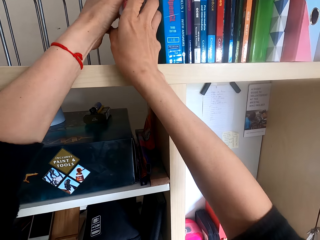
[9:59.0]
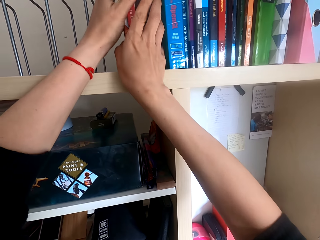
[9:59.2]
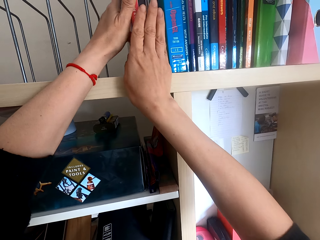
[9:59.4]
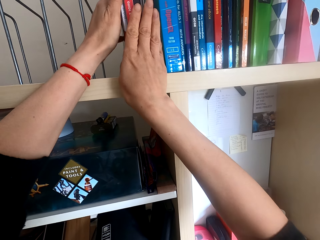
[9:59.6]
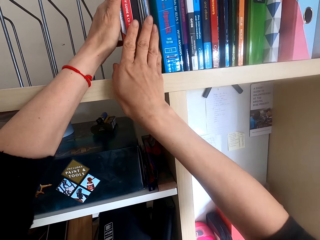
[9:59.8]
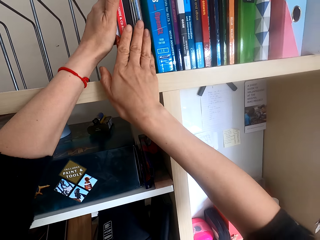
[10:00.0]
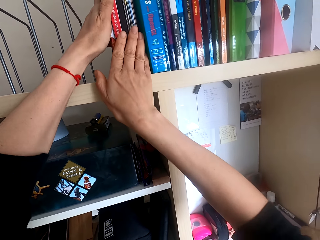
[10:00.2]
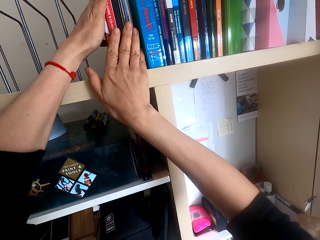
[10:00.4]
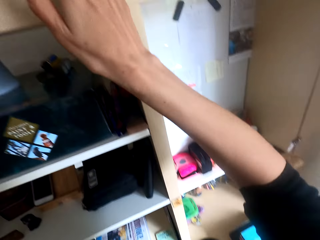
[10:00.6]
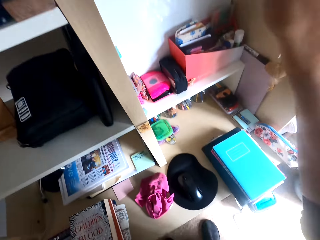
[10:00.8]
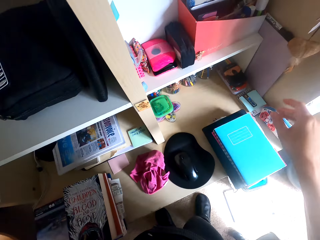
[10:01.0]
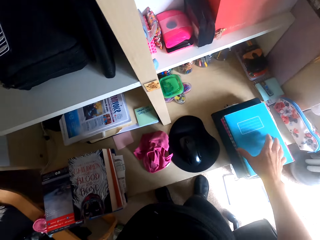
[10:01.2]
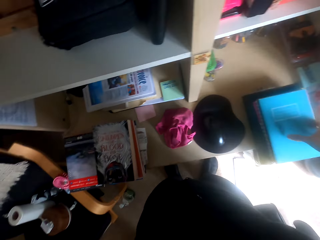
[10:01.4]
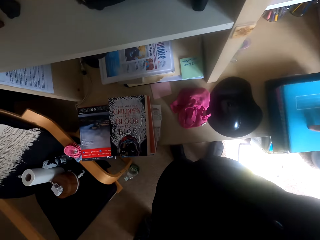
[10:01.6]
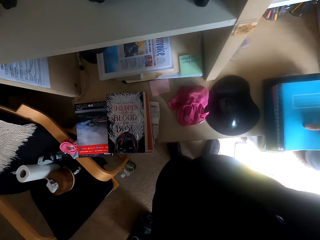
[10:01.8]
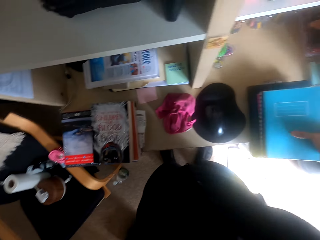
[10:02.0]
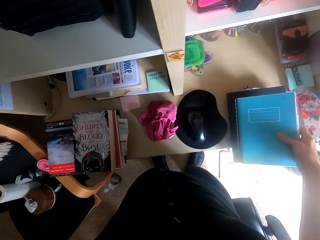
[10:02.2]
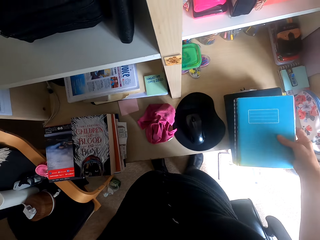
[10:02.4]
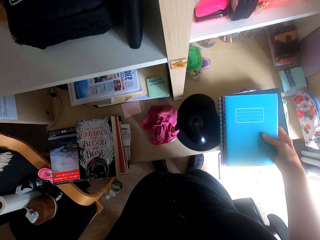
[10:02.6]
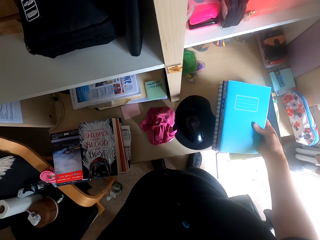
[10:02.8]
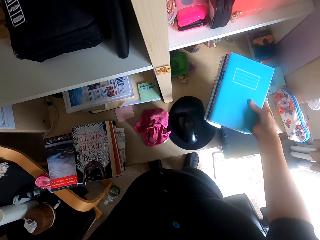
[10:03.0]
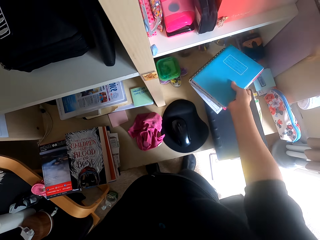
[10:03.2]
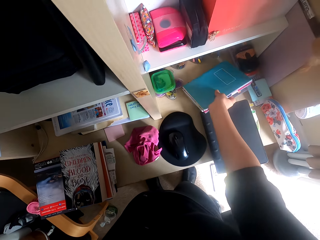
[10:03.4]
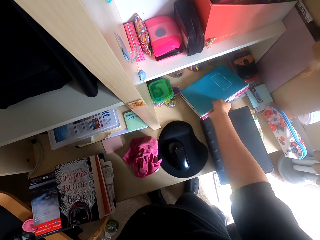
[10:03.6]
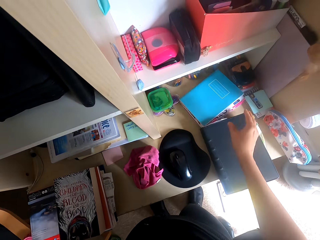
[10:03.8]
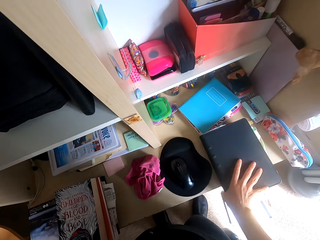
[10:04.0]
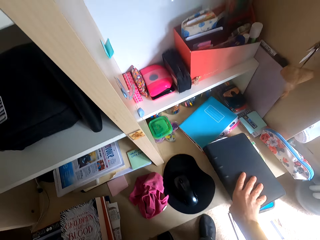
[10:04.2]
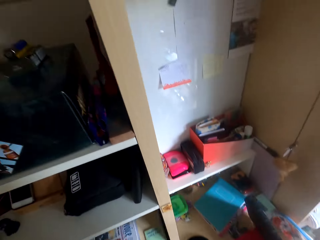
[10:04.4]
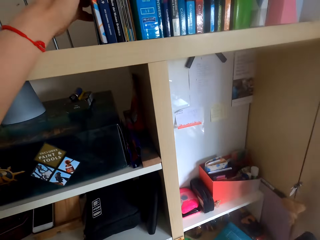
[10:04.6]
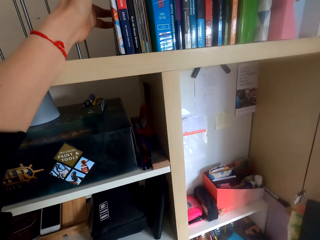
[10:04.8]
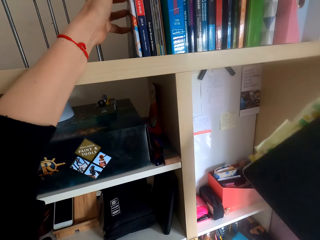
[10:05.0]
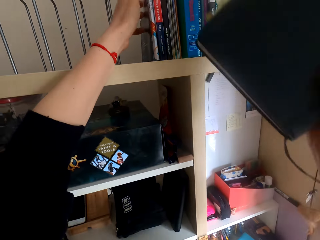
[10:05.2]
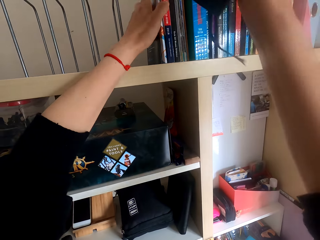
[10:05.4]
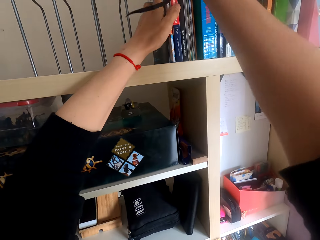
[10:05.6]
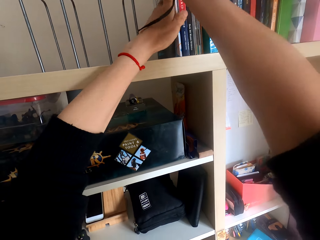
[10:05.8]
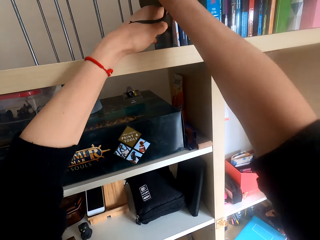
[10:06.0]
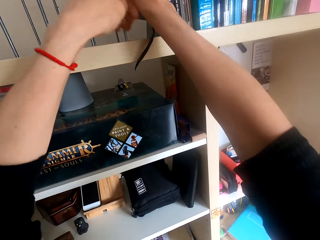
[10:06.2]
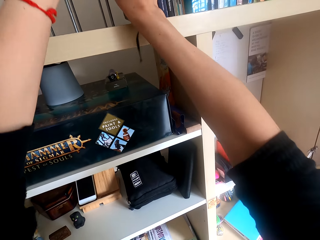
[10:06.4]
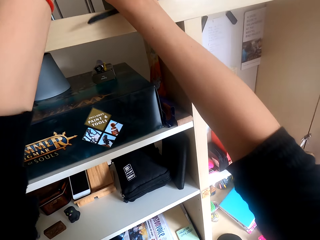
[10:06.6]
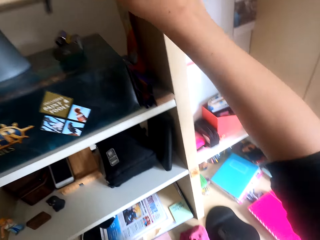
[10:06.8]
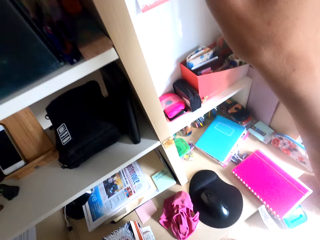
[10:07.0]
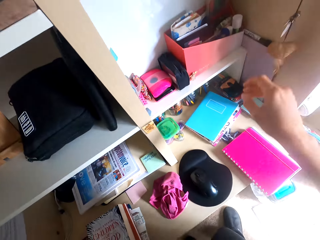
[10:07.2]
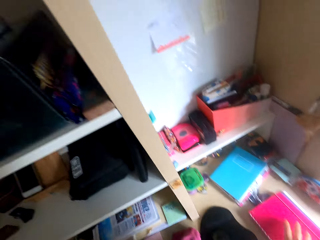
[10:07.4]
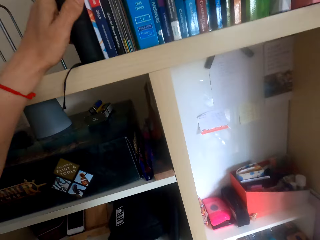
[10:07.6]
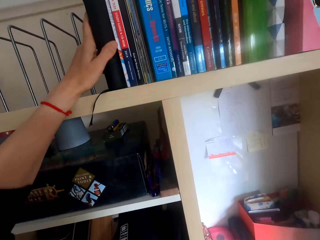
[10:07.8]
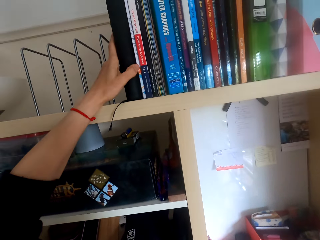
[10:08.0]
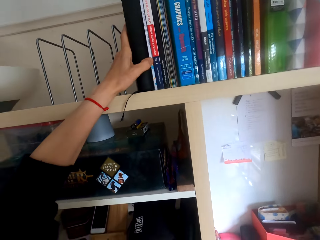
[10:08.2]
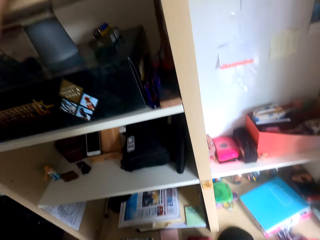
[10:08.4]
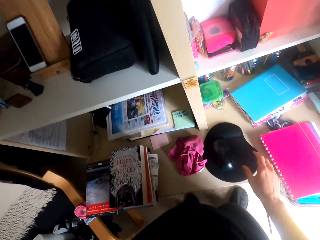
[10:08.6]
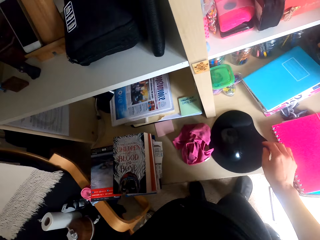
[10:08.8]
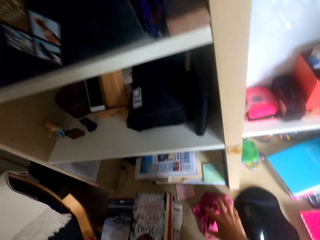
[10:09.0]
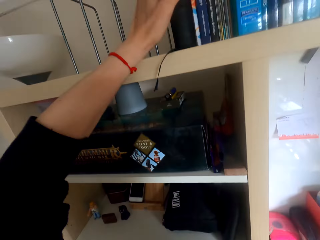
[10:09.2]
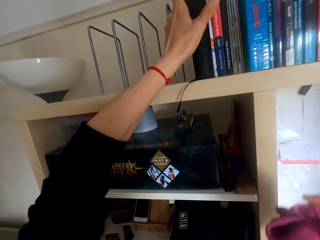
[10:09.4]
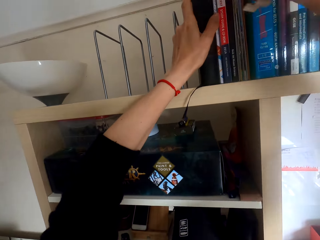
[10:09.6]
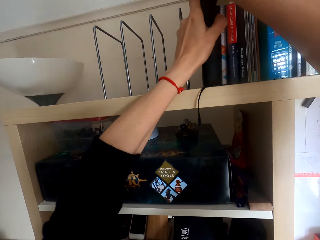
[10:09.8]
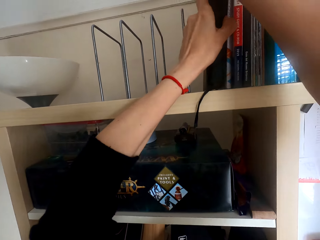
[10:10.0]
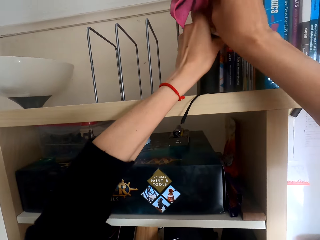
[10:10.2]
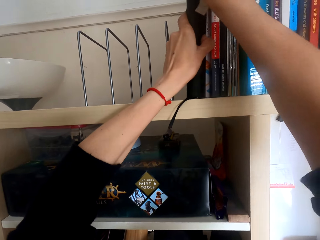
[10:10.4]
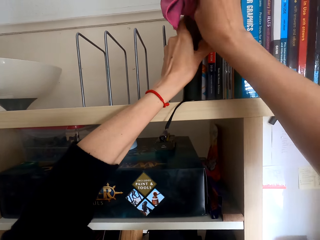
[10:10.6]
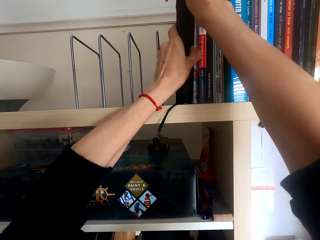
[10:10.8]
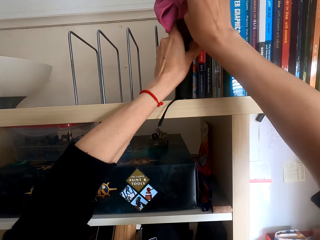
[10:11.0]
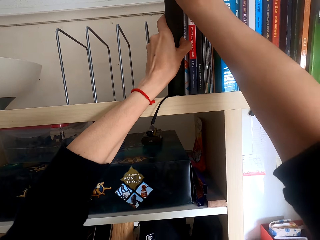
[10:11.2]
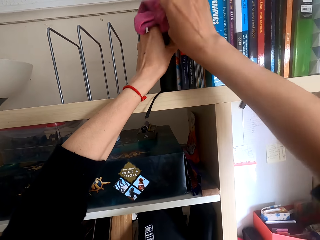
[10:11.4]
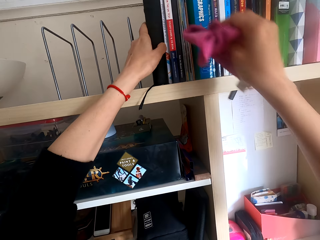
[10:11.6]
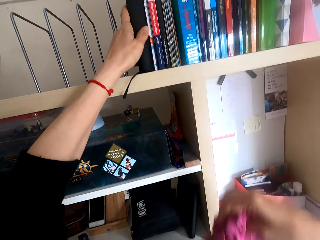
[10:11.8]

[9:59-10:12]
The camera wearer picks books or files on a shelf. They put the books on the shelf. They pick a book on the shelf. They put the book on the shelf. They look around the room. They pick a towel on the shelf. They wipe on the books.

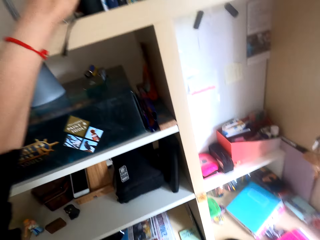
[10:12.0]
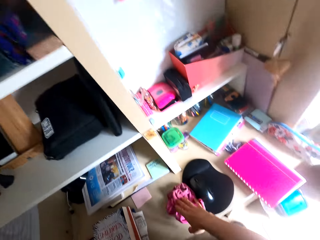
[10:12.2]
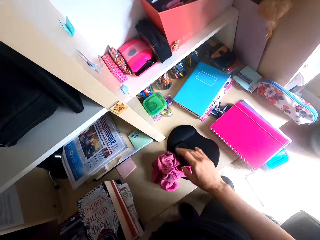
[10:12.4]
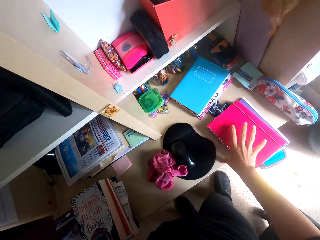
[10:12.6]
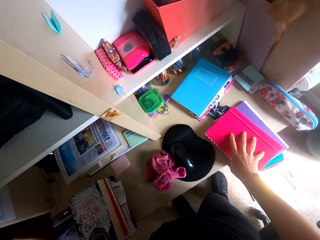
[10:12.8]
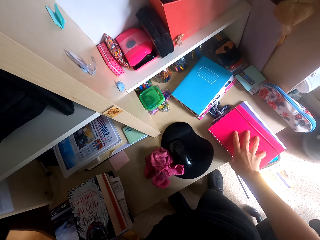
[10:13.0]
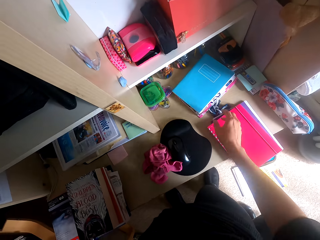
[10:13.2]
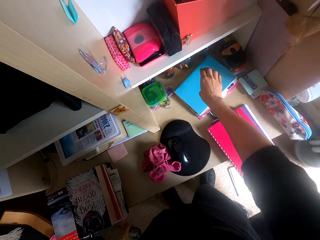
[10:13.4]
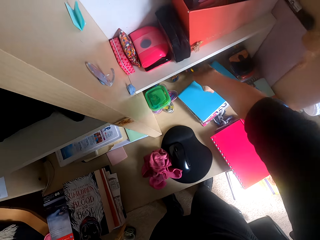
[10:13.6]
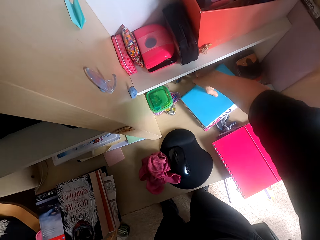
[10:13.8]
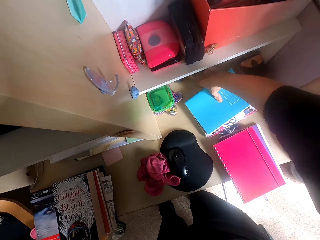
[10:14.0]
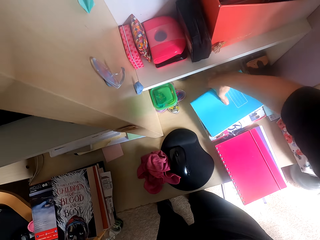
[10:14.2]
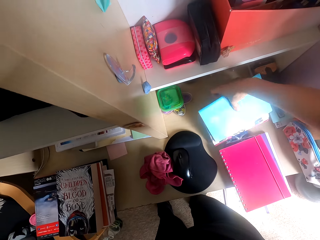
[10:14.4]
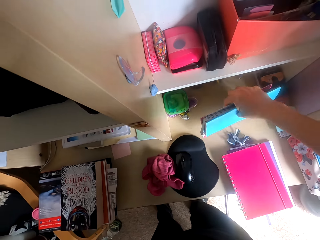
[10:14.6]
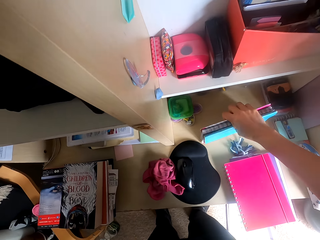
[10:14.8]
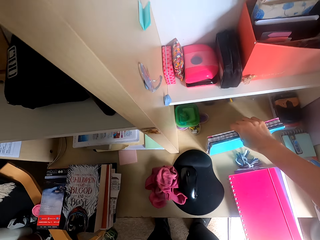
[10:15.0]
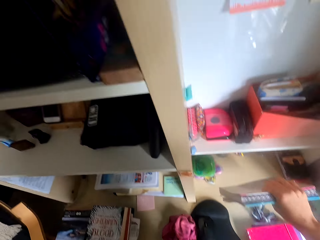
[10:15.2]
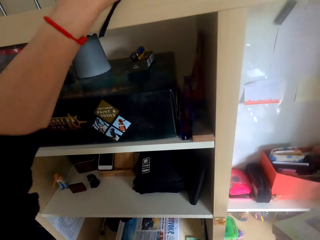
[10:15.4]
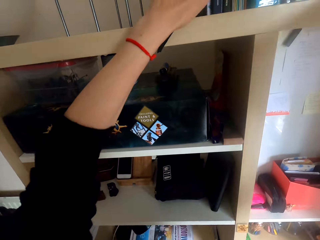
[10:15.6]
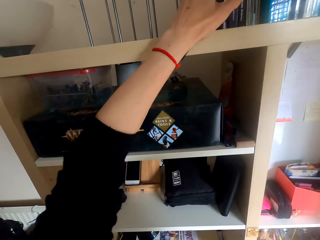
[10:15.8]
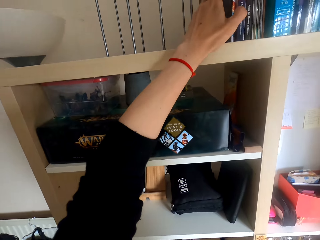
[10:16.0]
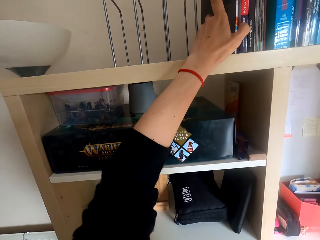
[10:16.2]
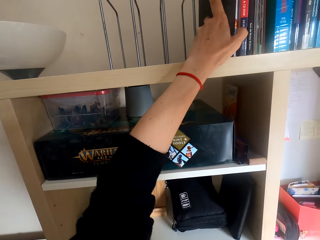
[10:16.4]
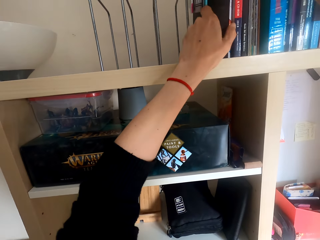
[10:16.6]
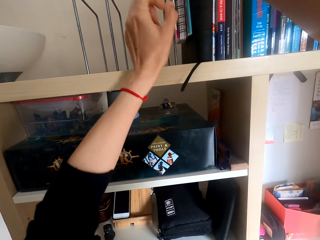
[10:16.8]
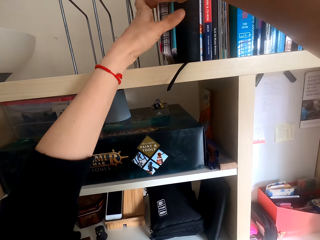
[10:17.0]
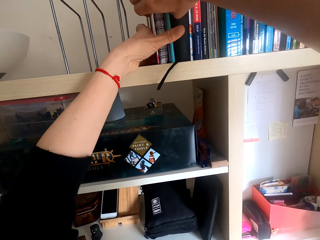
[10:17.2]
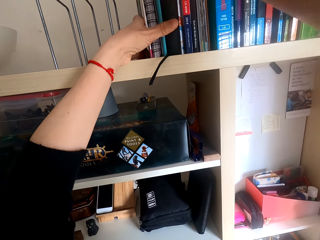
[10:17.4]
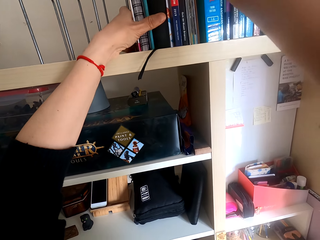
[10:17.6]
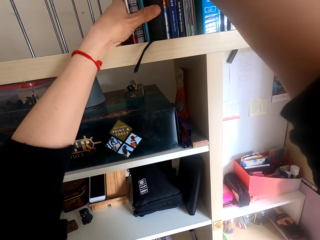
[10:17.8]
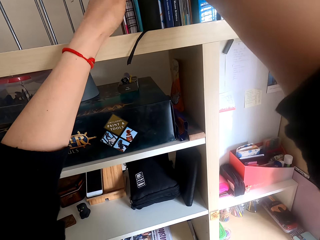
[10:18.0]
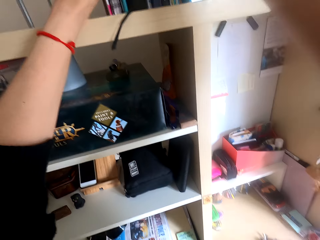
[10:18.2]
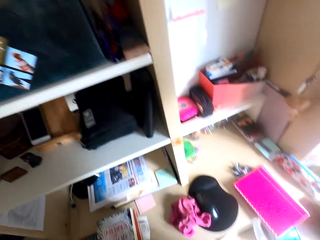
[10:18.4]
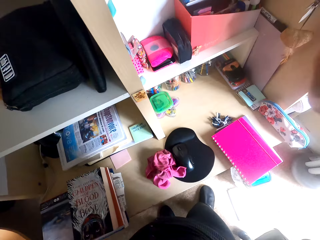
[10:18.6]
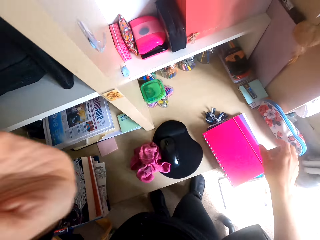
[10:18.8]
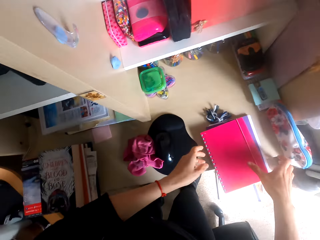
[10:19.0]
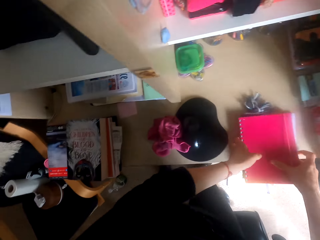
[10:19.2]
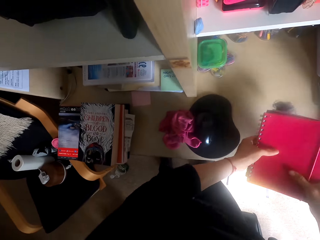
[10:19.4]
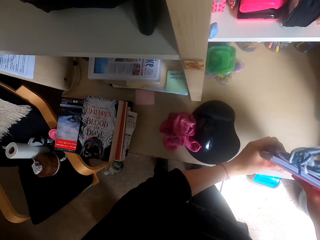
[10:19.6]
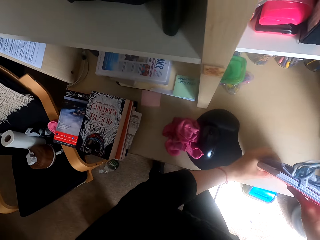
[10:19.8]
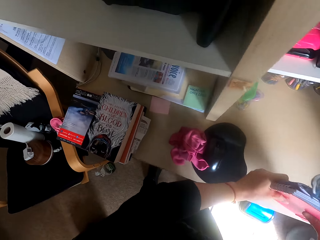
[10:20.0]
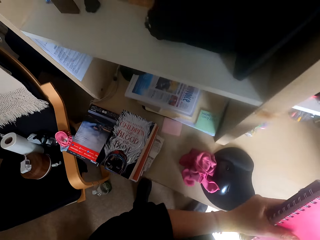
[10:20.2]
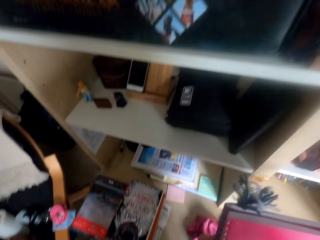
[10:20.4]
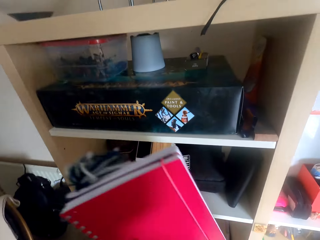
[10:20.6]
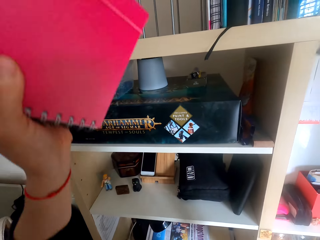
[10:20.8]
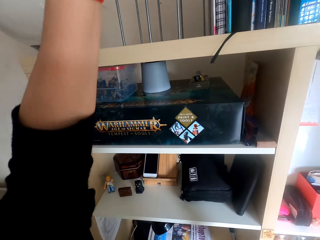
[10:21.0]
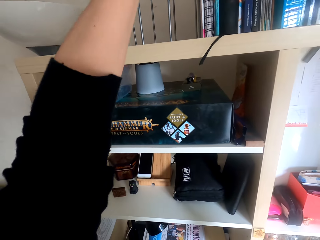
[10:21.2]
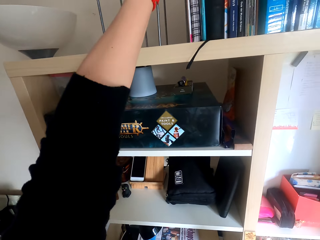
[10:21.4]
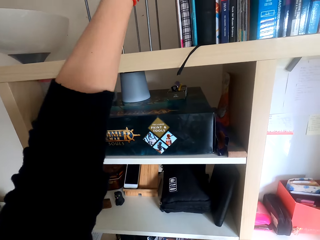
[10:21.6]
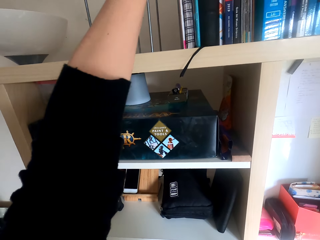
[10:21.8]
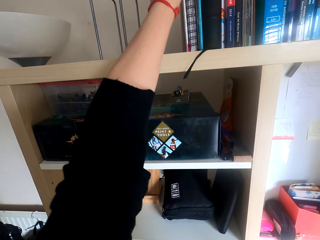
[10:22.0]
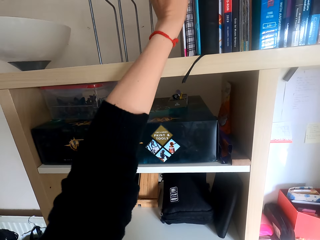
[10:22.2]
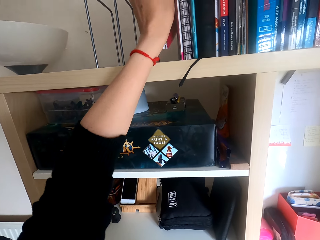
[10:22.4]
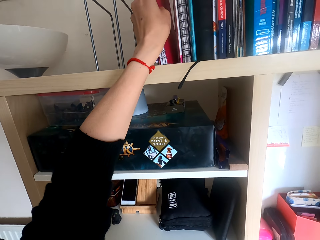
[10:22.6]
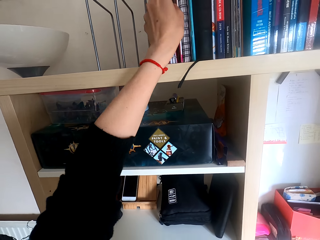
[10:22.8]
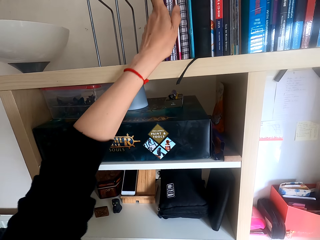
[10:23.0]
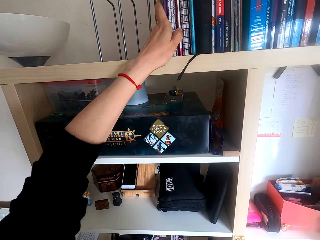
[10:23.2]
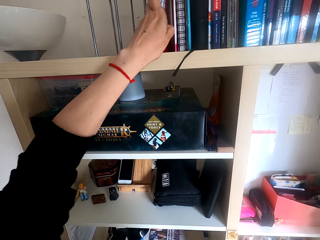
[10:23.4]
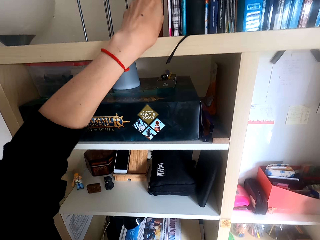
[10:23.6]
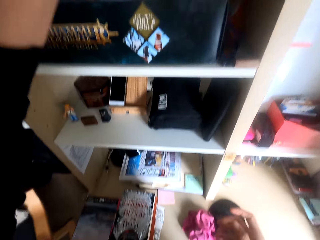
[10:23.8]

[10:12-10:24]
The camera wearer puts the towel on a shelf. They touch a file. They pick books on the shelf. They put the books on the shelf. They pick the books on the shelf. They put the books on the shelf.
